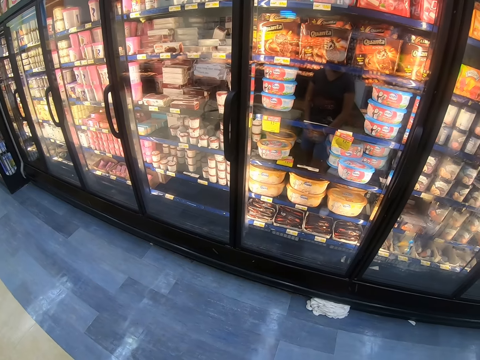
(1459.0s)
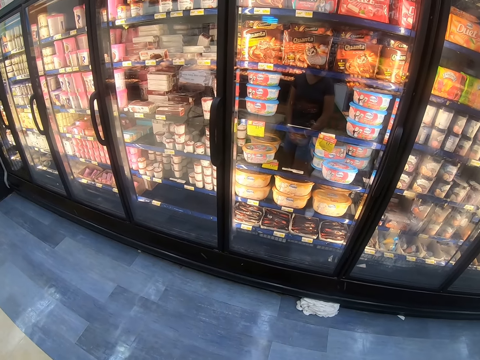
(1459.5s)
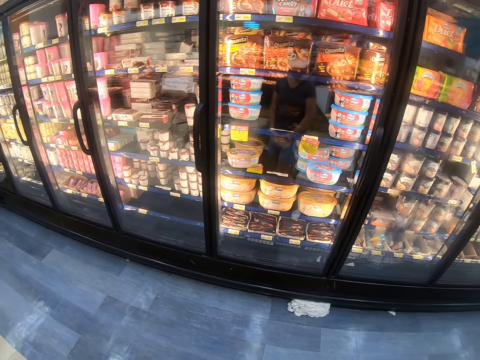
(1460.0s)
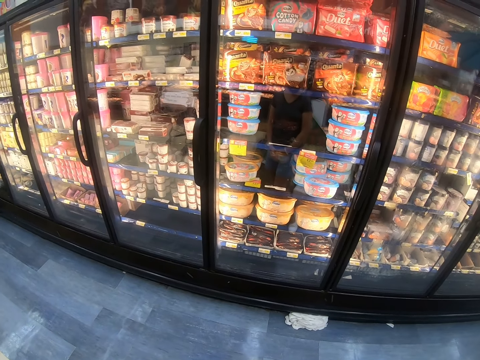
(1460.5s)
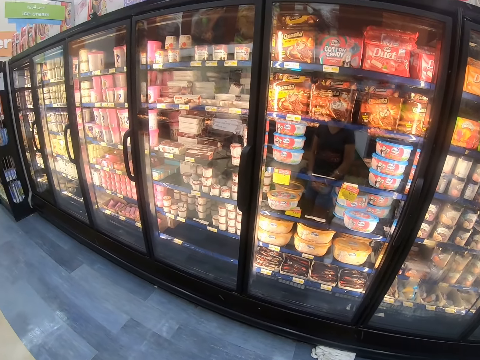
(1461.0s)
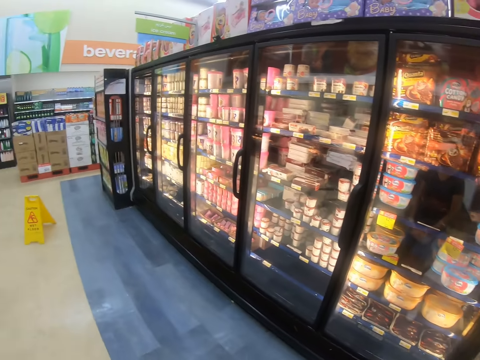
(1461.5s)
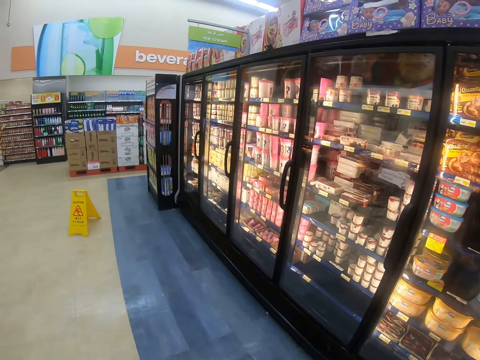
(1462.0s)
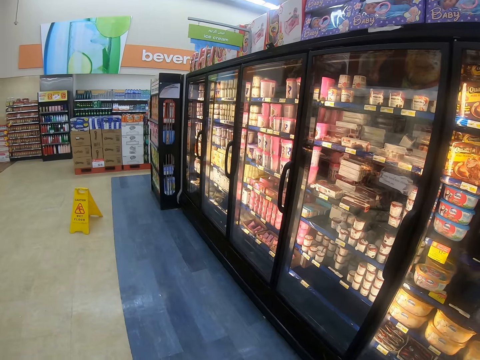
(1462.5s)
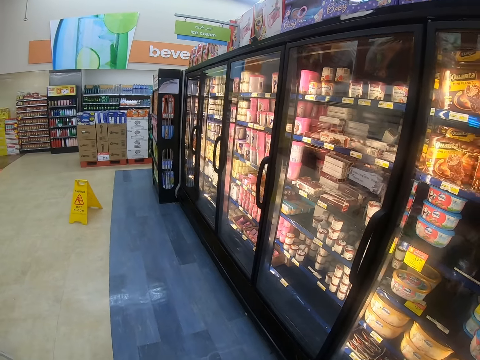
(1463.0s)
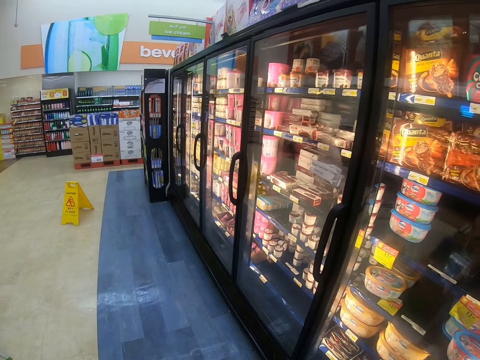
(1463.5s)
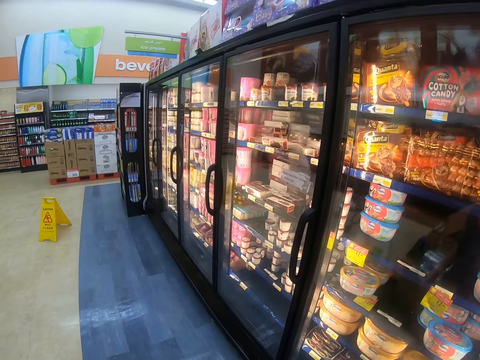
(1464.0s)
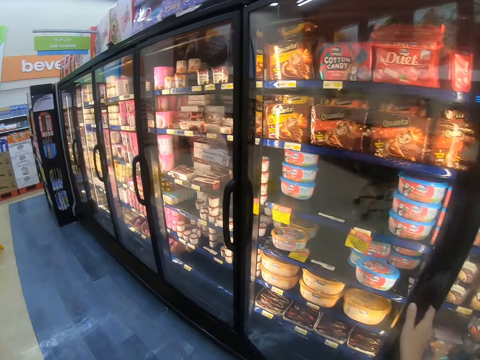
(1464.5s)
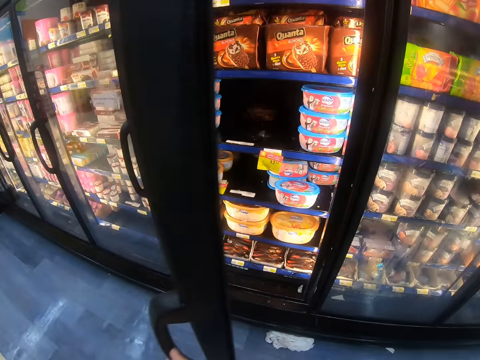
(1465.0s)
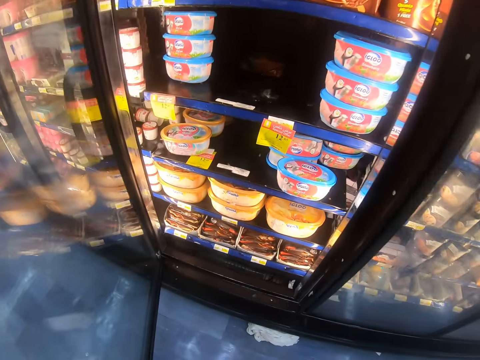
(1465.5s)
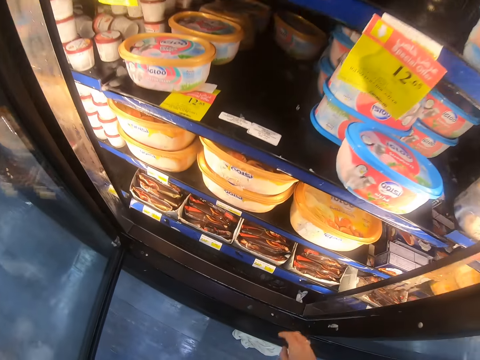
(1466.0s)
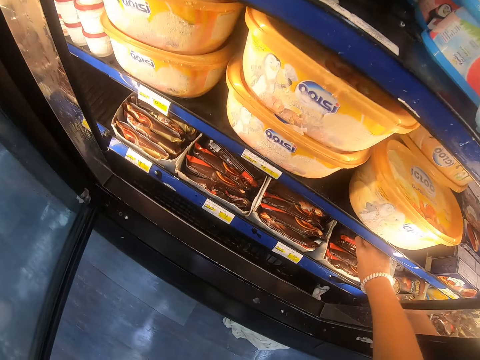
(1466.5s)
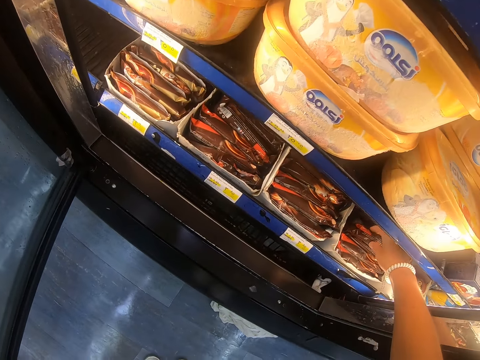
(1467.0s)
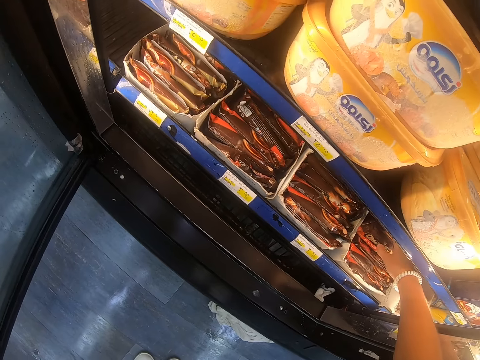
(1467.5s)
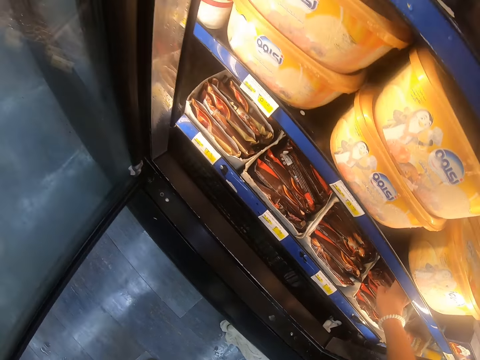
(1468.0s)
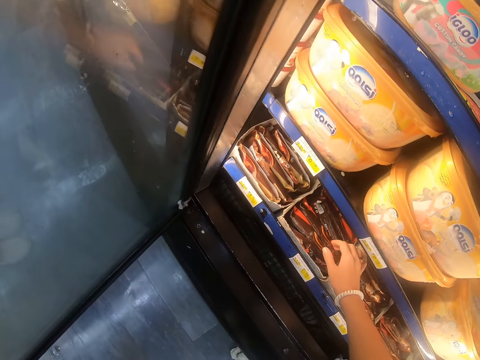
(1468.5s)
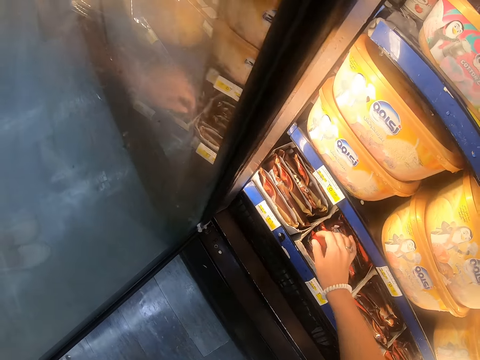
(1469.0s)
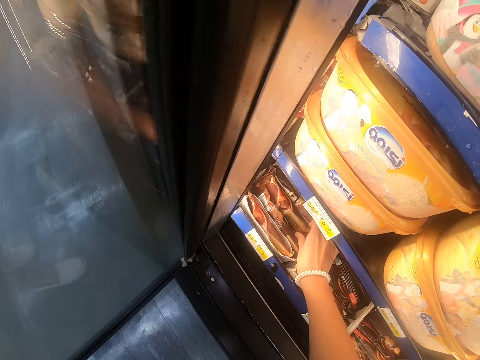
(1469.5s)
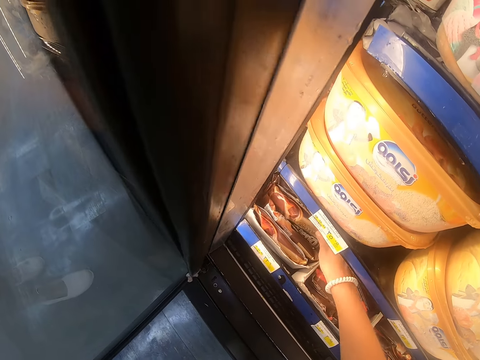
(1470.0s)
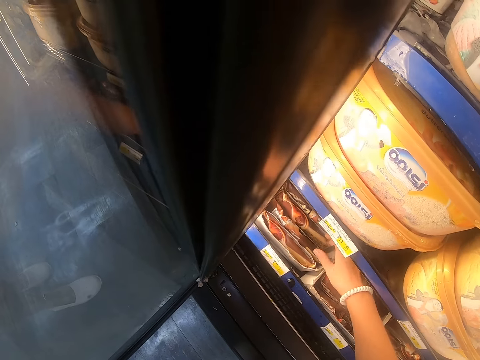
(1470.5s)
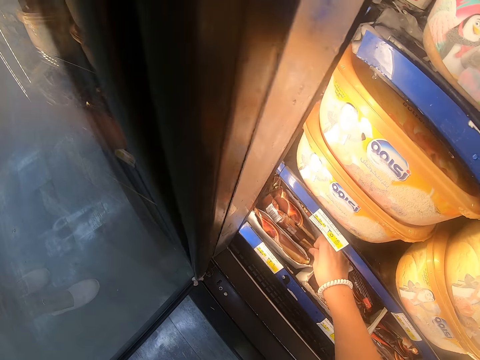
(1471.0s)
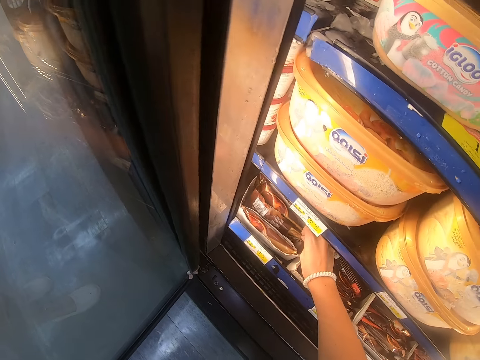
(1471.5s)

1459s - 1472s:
The camera wearer looks at the refrigerator. They look around the supermarket shelf. They look around the supermarket shelf again. They stop. They look around the supermarket shelf and open the supermarket fridge door. They touch the candy or packet from the fridge. They pick up the packets. They touch the candy from the fridge again.

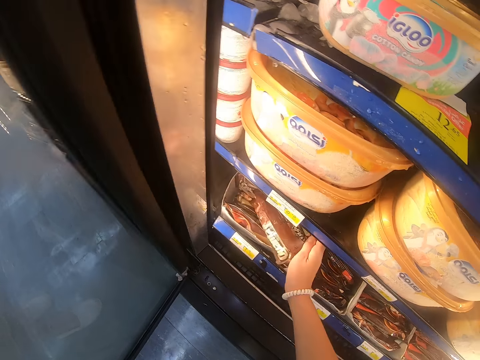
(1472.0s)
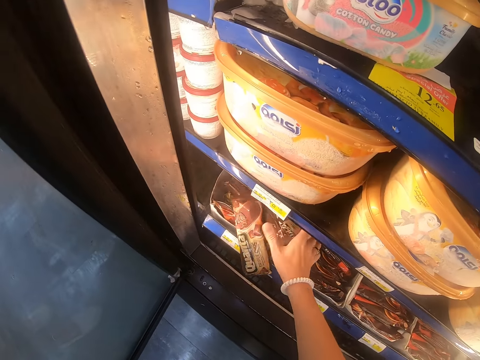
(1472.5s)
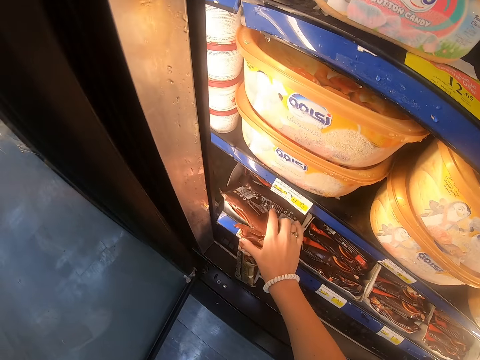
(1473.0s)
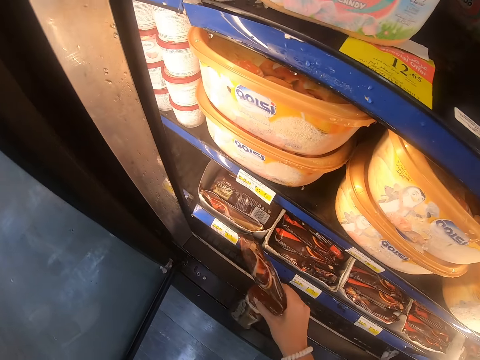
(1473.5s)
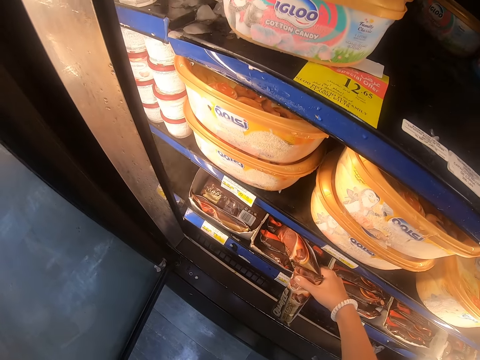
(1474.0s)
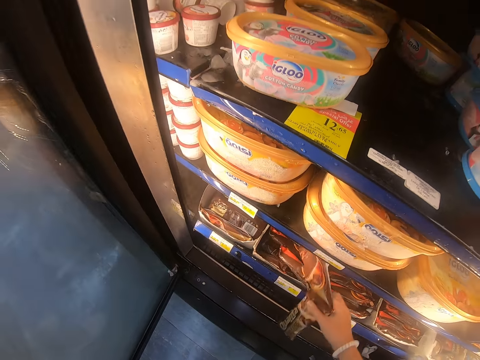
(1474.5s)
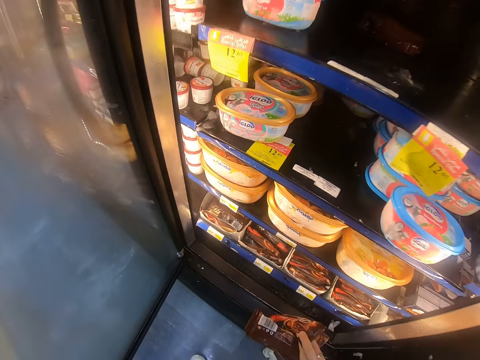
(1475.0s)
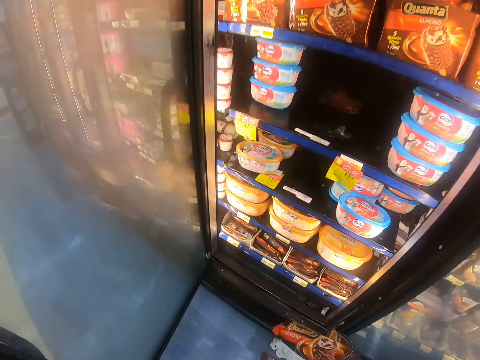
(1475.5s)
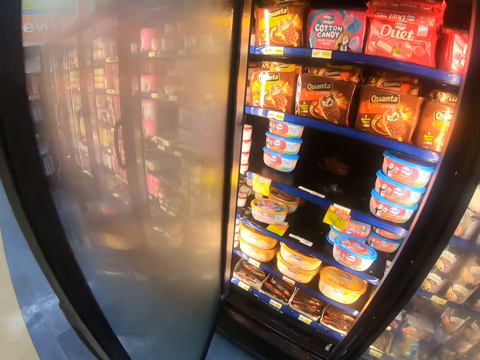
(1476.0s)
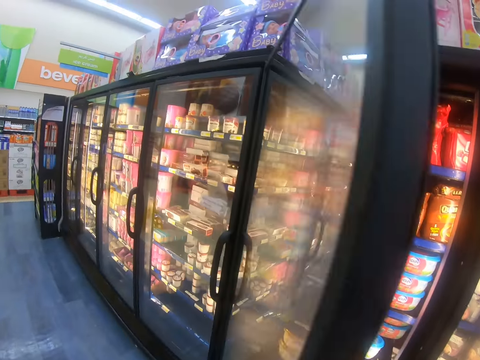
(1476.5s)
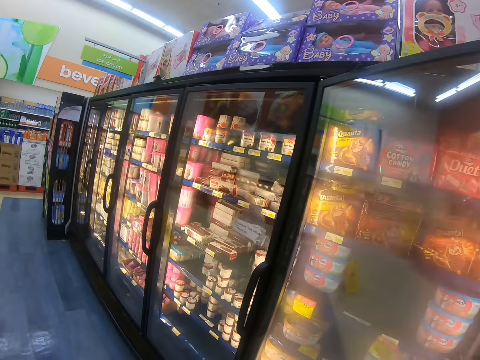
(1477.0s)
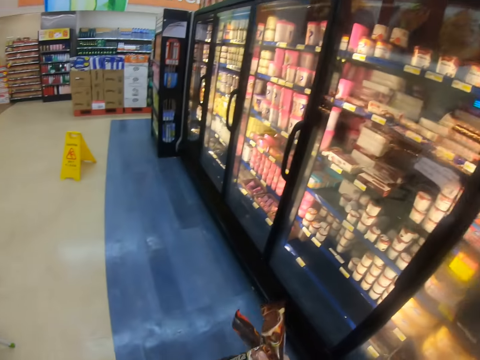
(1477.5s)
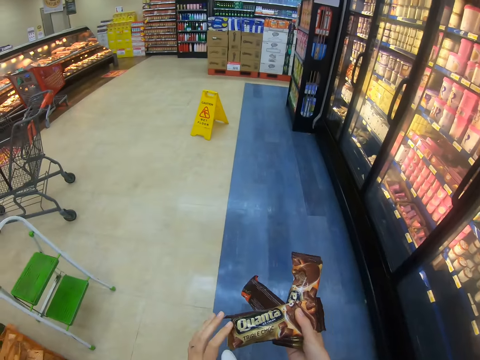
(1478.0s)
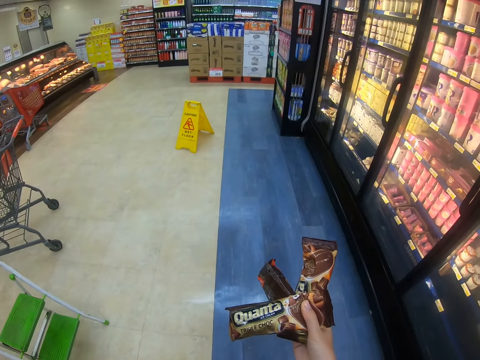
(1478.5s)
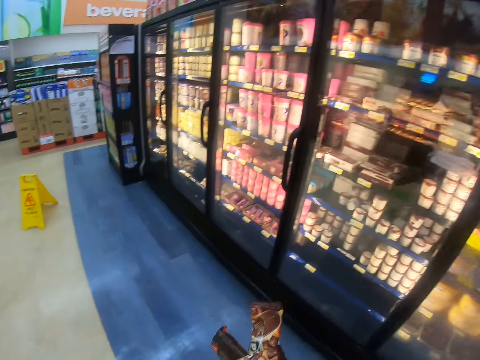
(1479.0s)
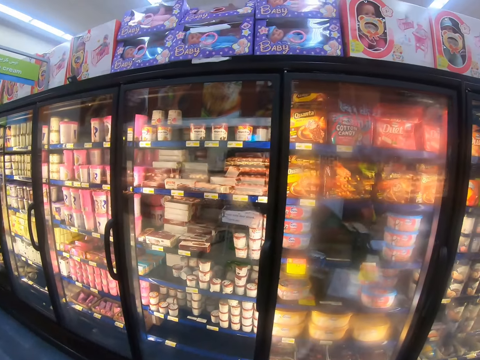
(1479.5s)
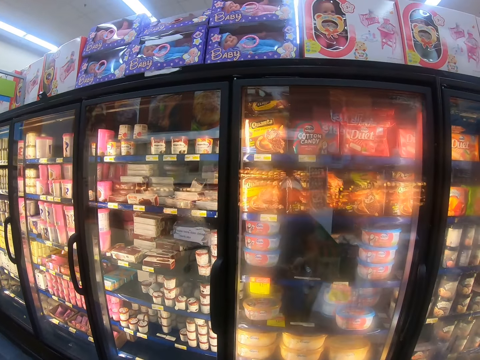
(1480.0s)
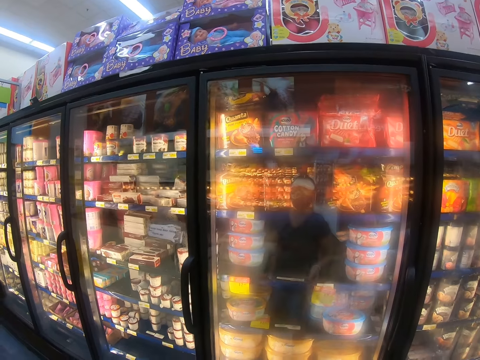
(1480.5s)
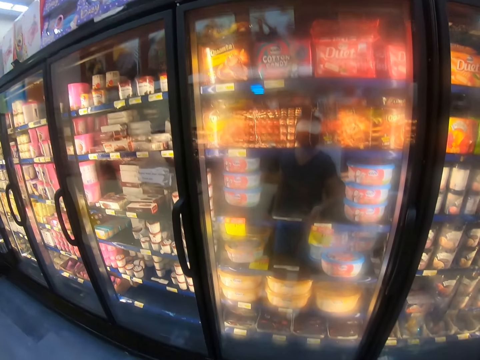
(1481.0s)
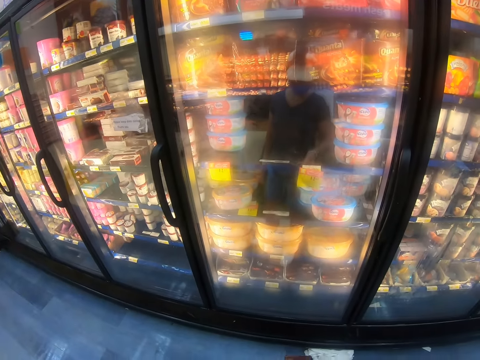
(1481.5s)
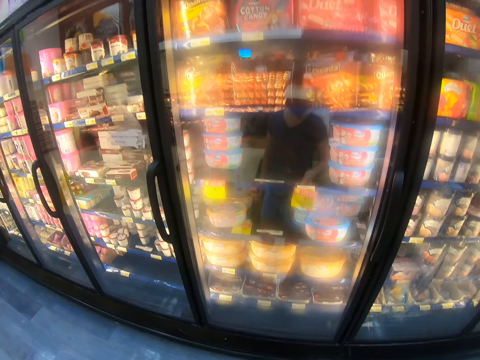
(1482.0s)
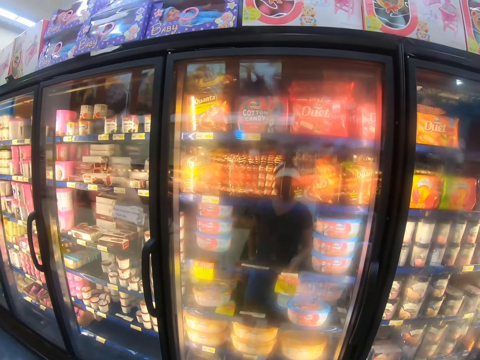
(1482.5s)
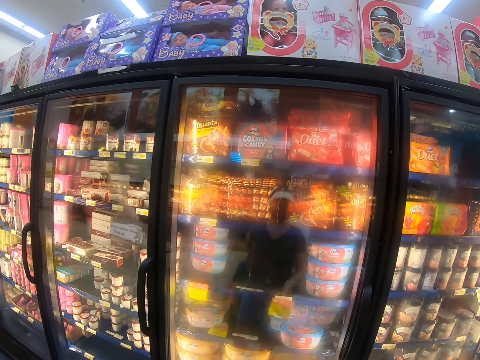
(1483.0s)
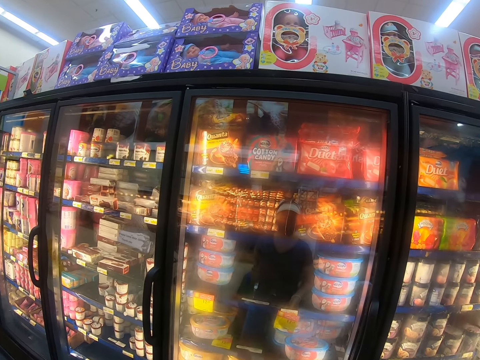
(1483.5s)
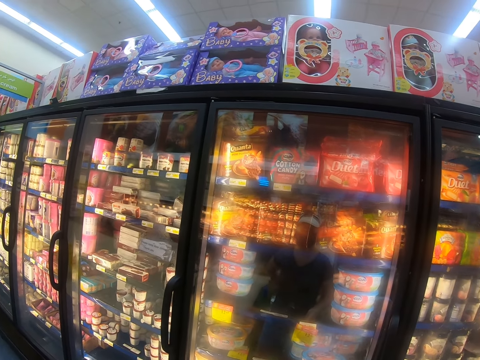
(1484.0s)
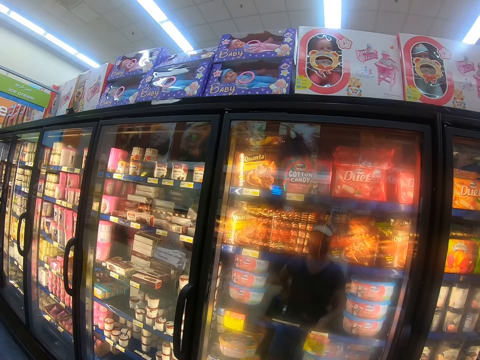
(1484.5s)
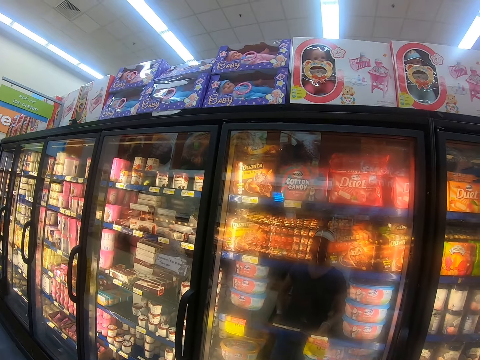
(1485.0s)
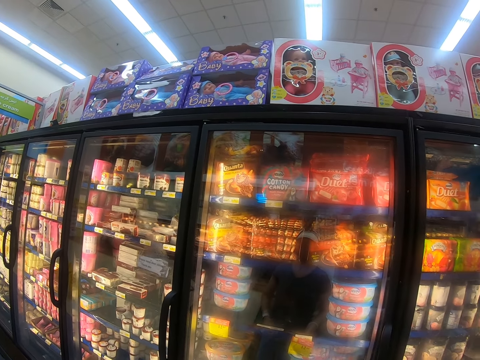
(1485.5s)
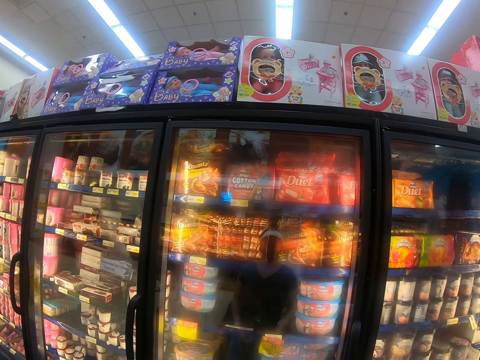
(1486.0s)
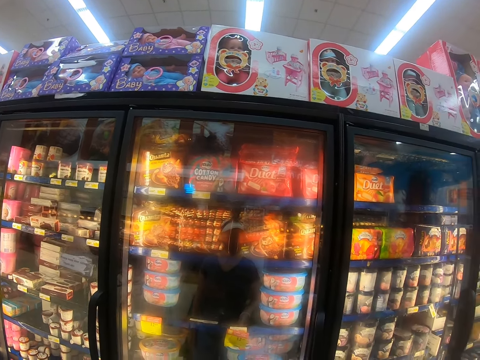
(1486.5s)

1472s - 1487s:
The camera wearer picks up the candy from the fridge. They close the fridge door, look around, hold the candy, and look around the supermarket shelf. They look at the refrigerator.
